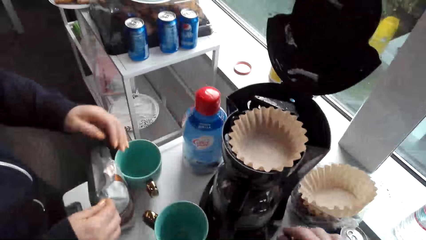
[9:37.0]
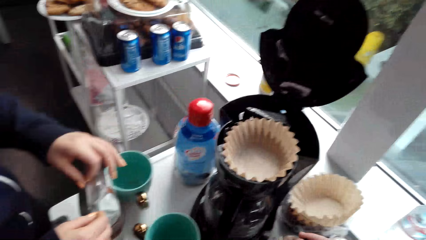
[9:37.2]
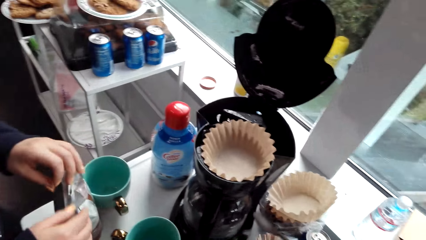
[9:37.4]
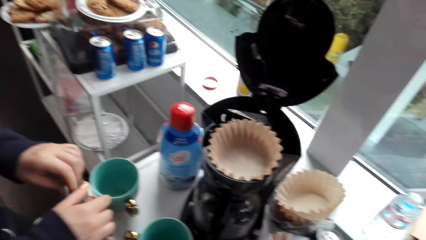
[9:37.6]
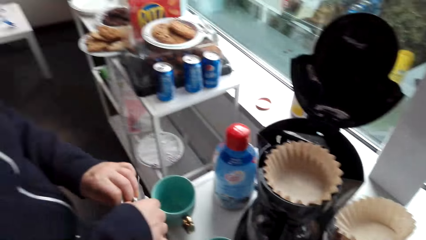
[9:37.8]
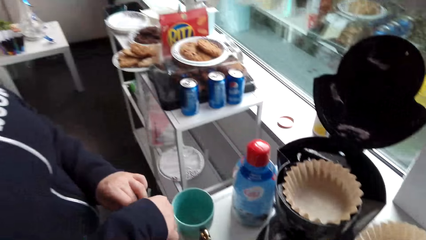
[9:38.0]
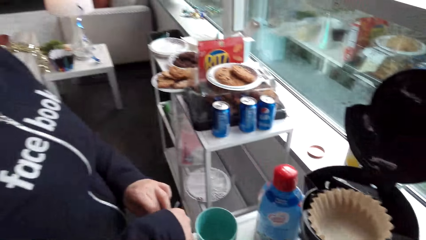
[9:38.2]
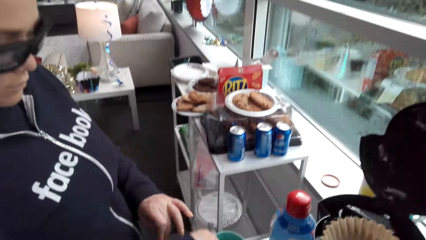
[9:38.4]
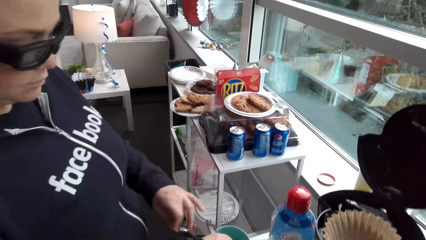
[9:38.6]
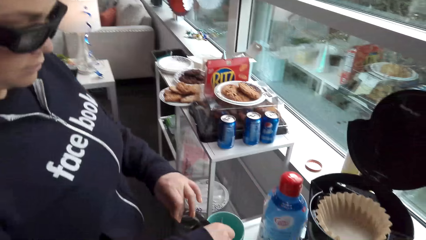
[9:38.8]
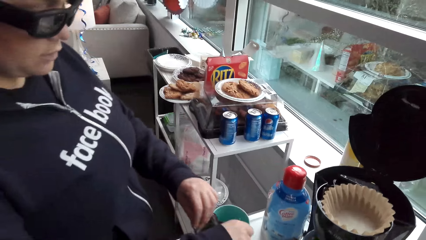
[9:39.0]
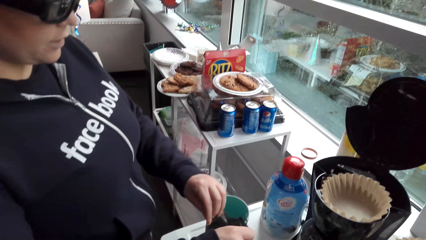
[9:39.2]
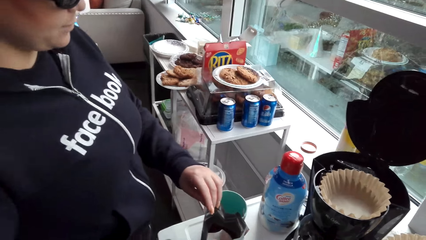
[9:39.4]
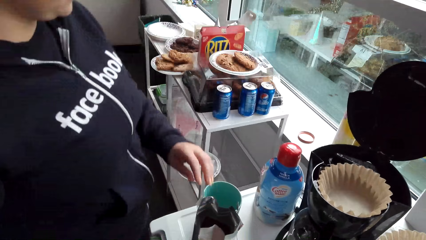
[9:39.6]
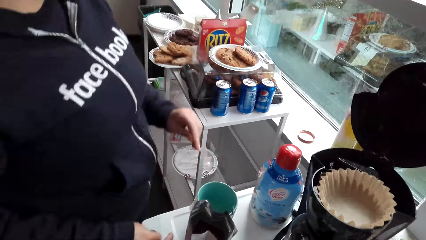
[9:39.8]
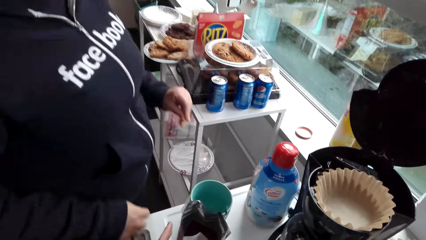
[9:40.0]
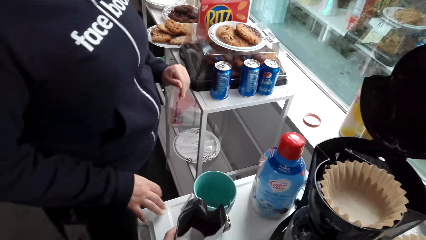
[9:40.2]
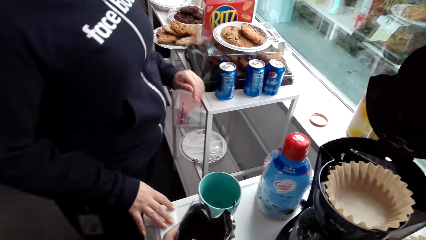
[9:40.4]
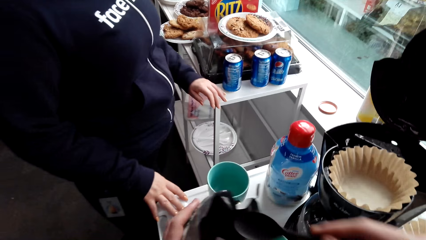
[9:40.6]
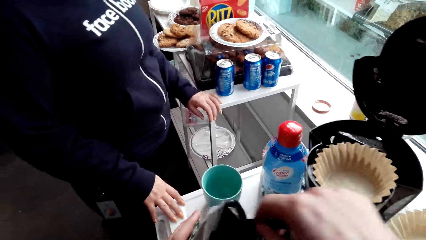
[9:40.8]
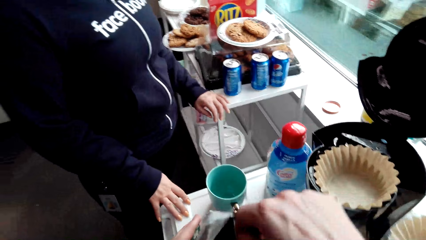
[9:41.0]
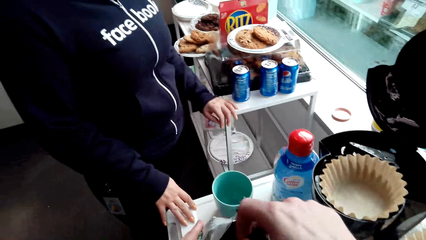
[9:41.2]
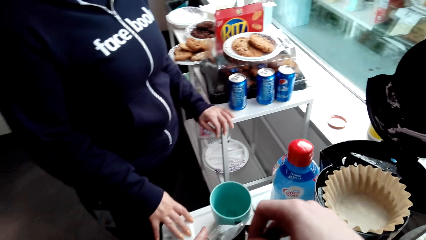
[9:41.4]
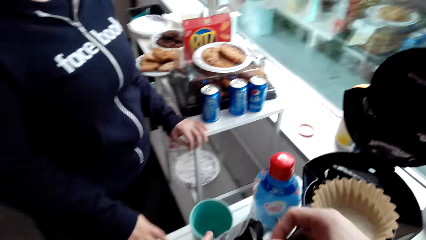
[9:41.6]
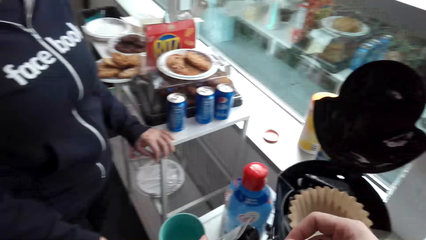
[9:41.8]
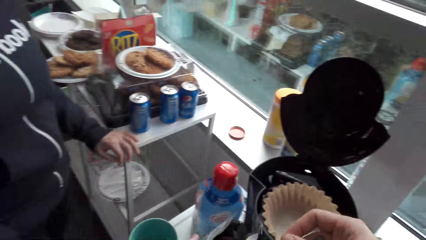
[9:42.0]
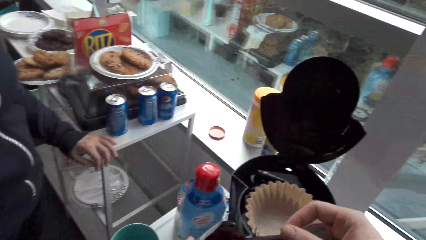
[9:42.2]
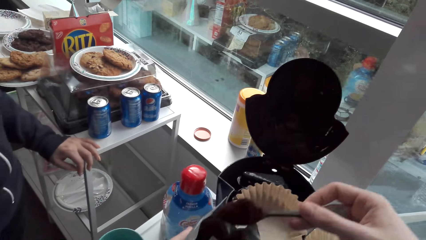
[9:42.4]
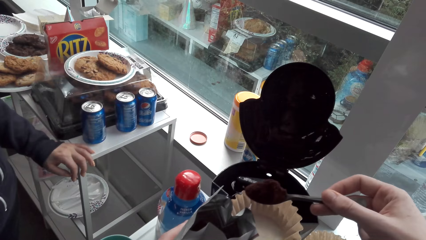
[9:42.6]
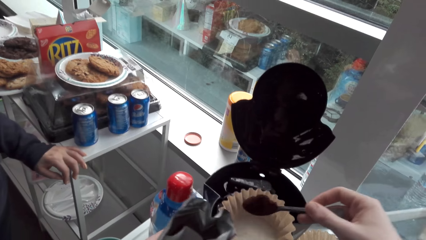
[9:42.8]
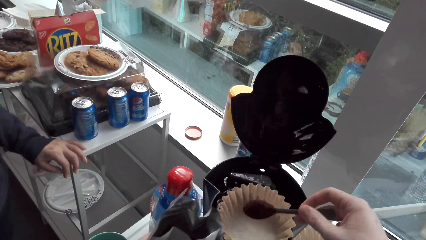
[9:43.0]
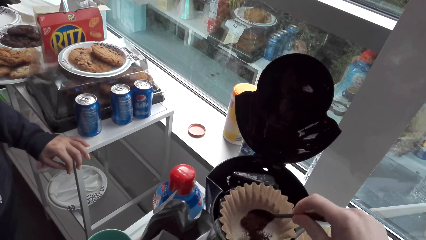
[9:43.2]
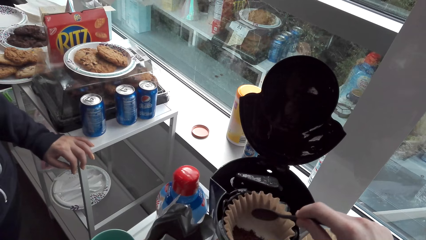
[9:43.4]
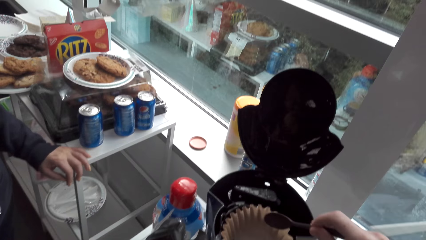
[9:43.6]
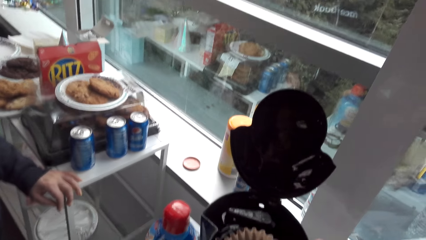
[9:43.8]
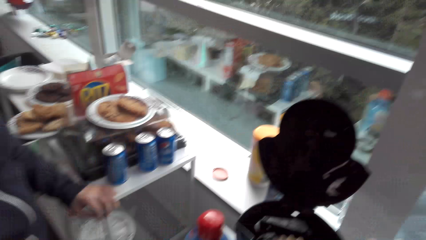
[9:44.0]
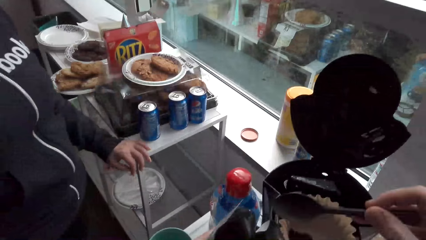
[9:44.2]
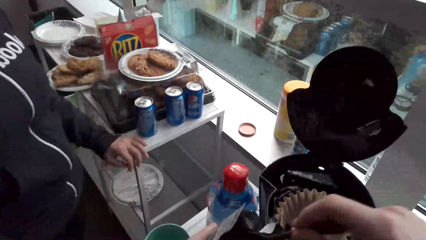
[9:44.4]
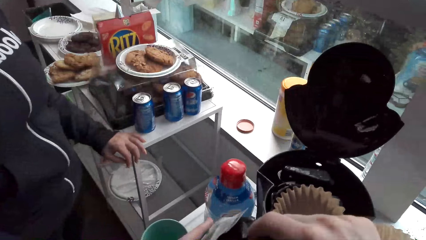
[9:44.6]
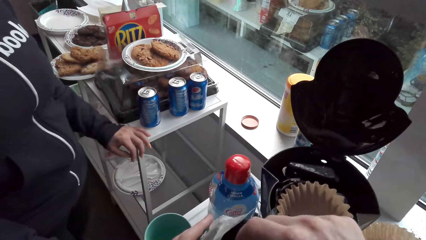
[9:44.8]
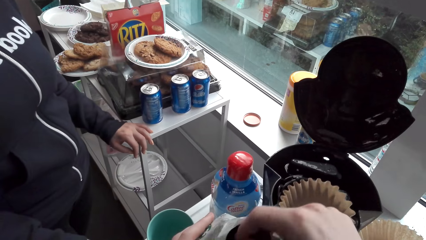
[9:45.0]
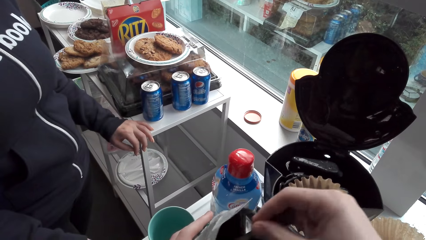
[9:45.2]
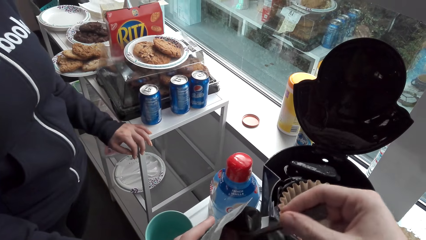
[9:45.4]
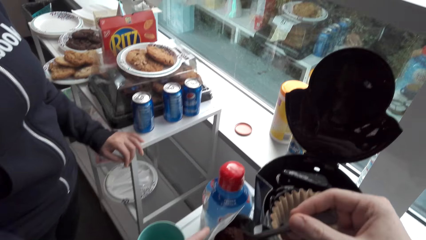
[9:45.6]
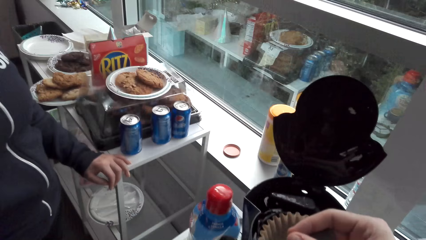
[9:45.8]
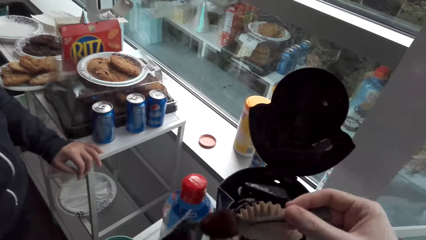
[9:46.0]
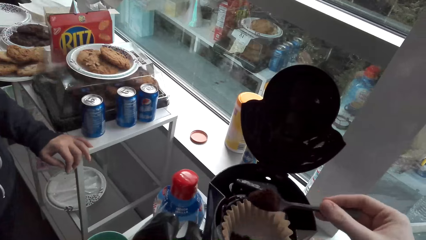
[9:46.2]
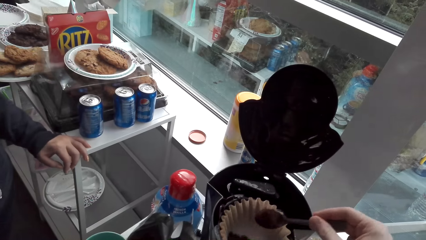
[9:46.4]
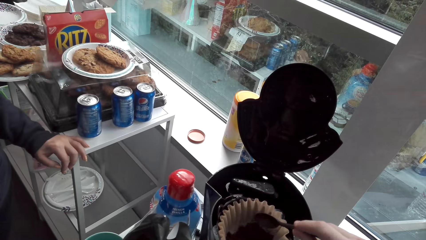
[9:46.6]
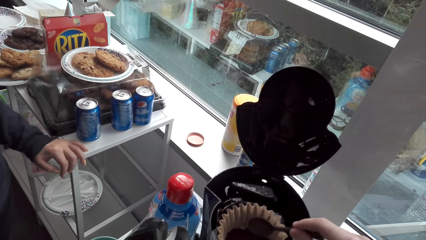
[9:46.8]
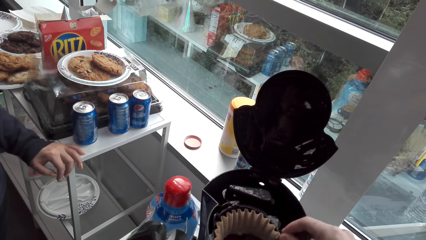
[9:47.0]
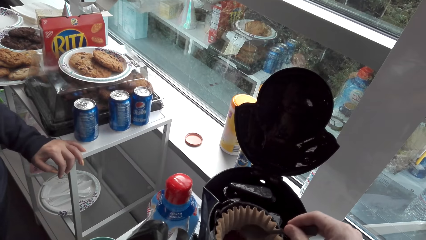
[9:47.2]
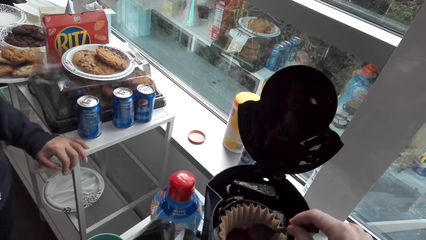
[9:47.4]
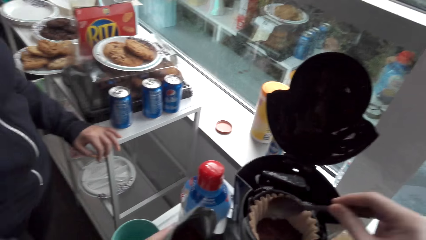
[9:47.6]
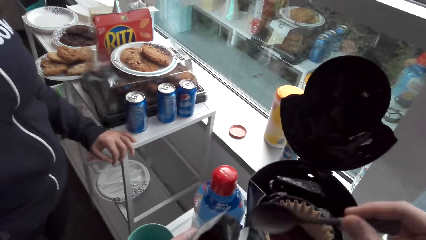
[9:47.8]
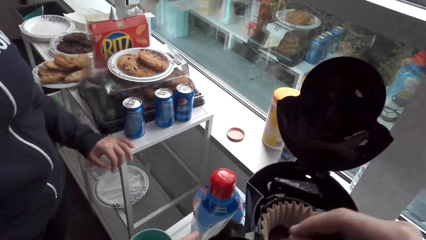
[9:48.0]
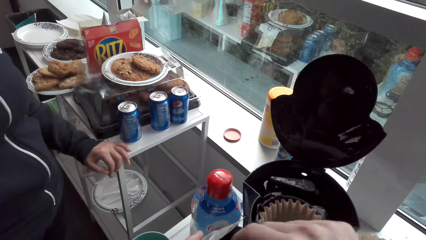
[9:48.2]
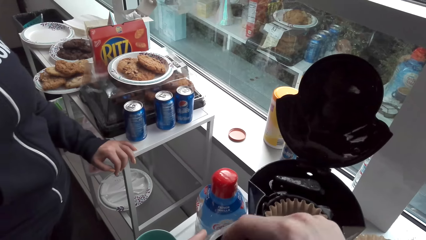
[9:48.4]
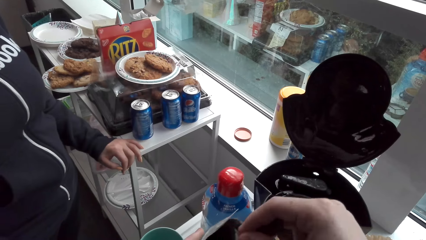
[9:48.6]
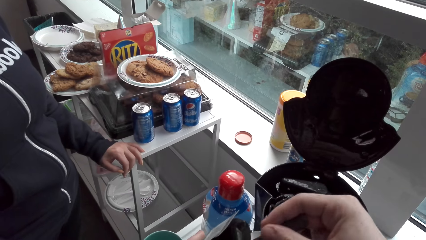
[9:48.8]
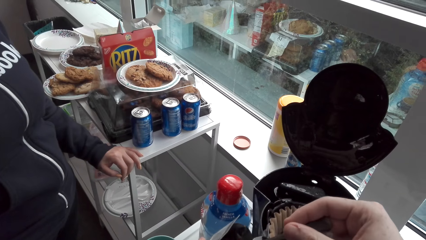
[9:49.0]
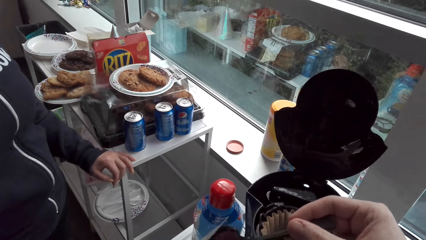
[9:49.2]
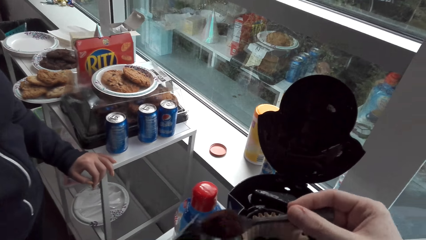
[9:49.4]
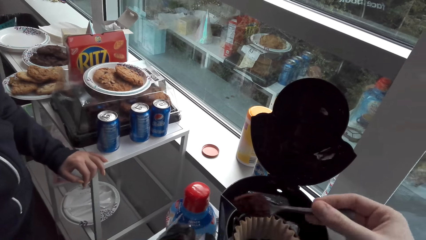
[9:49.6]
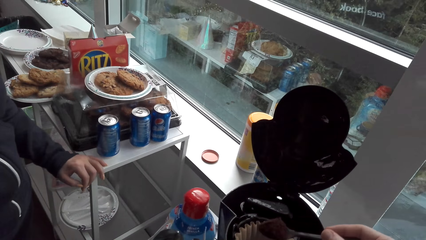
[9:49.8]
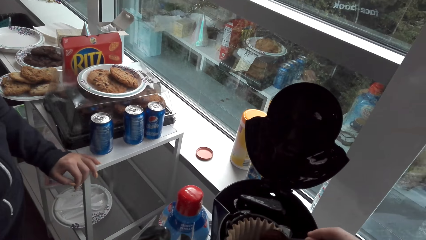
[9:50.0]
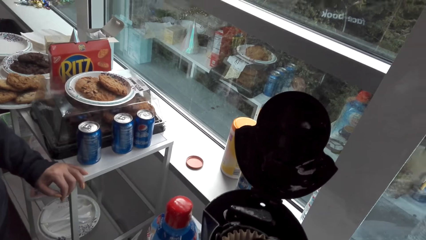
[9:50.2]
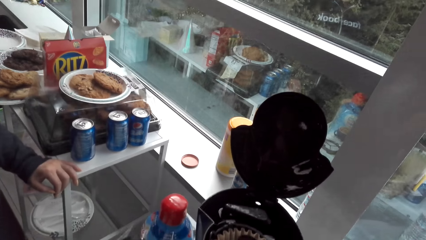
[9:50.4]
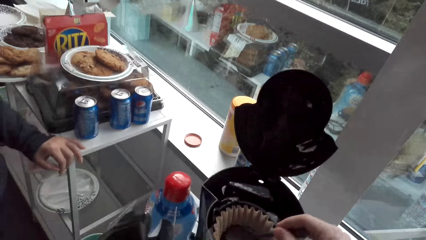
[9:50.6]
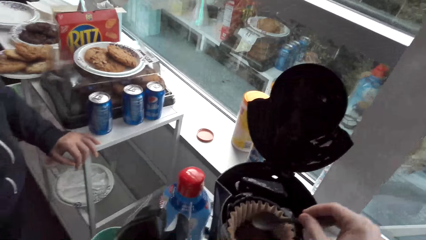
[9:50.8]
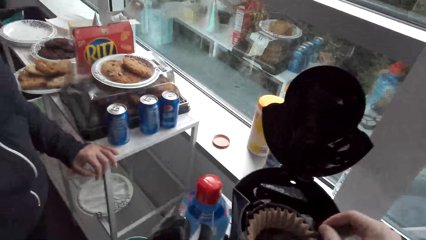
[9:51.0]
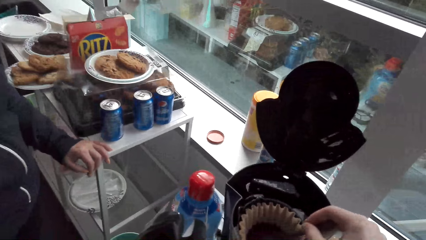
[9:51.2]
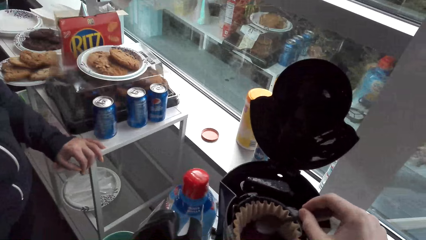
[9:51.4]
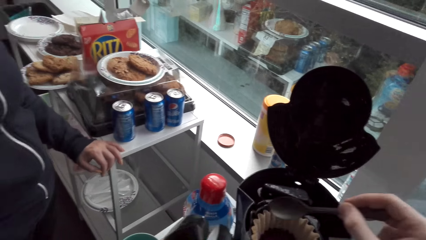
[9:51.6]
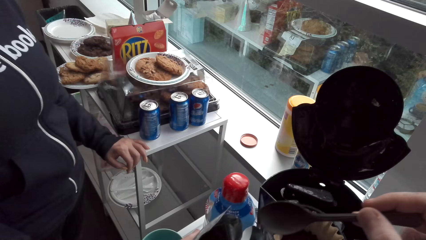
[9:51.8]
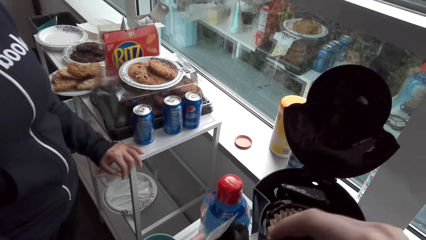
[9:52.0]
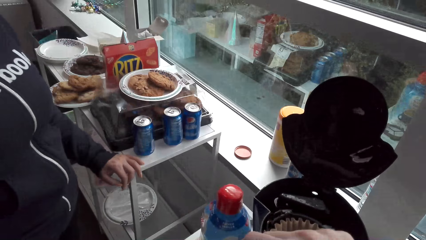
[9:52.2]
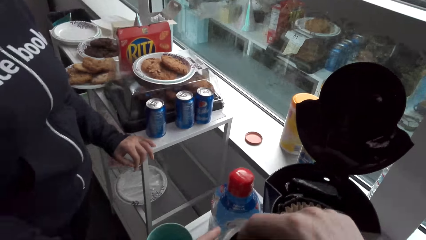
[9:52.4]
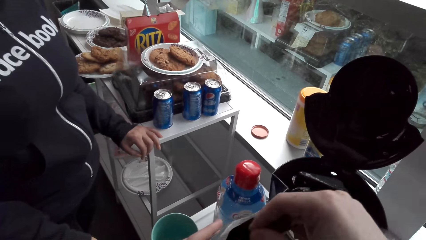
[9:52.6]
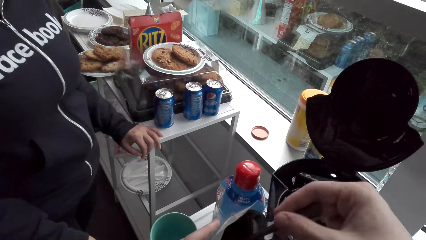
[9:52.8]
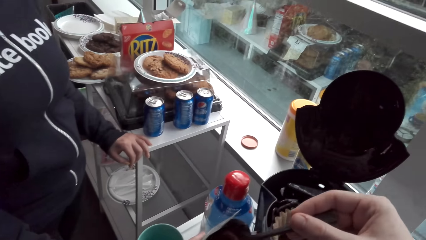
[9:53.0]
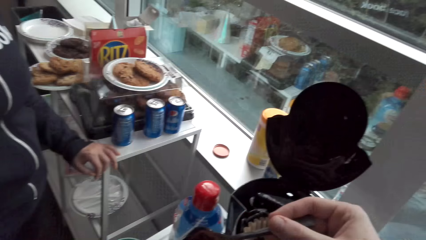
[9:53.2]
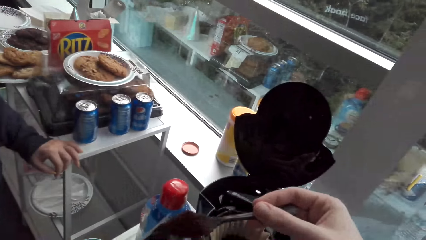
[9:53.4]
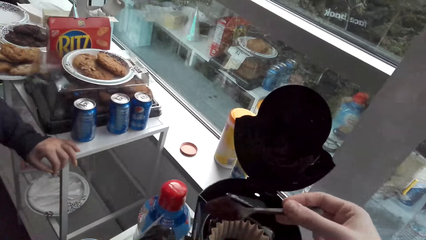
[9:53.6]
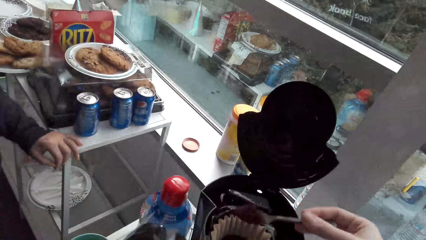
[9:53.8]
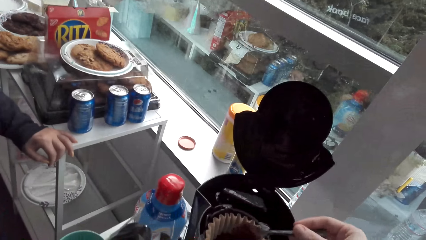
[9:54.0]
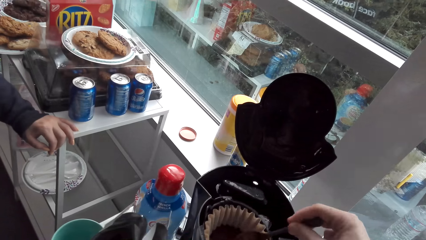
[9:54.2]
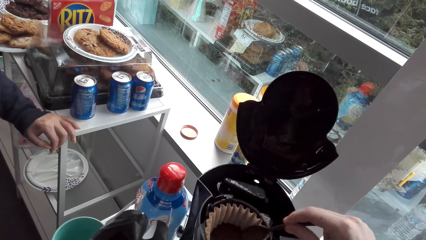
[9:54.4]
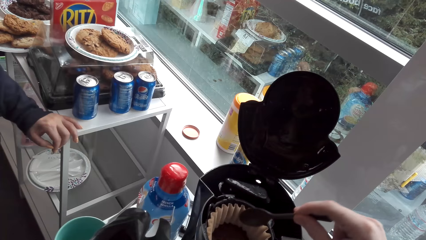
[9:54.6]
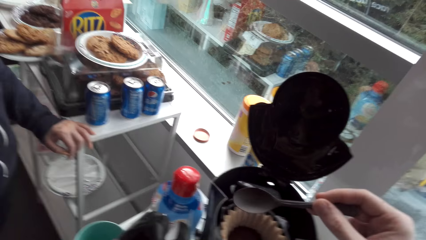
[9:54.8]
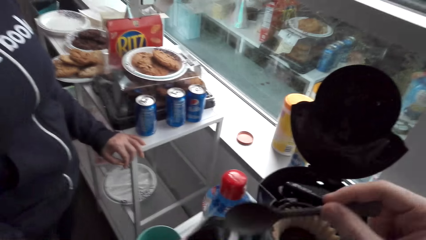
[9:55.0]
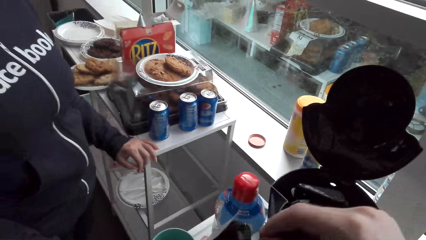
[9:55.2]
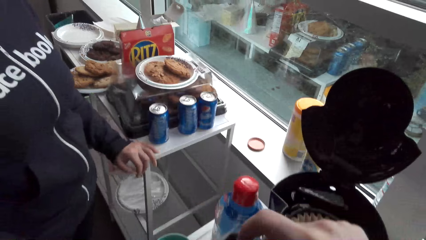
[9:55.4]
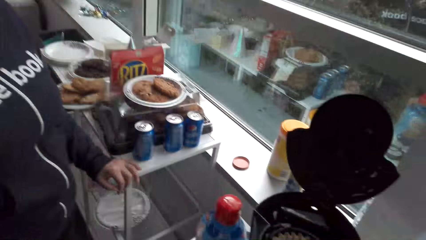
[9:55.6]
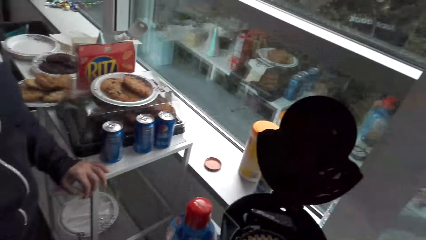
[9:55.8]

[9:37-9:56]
A person opens up the coffee bag. The person opens the coffee maker. The camera wearer scoops the coffee. They pour the coffee into the coffee maker, on the filter.
